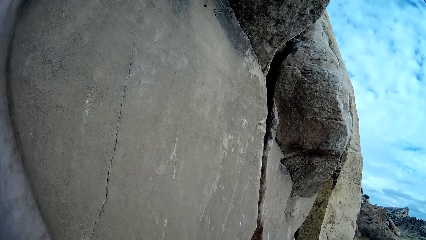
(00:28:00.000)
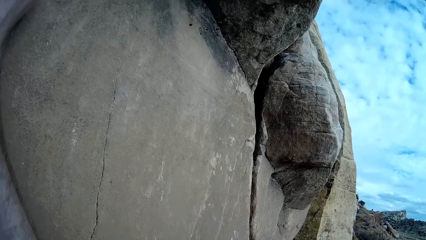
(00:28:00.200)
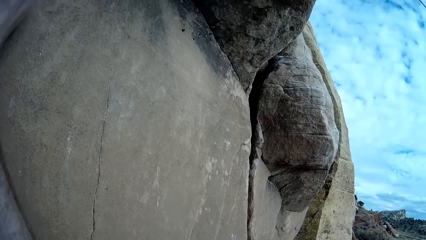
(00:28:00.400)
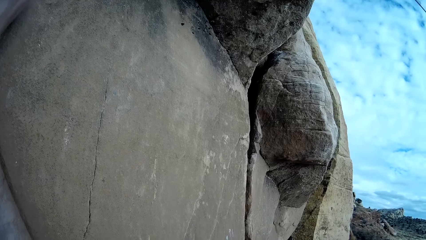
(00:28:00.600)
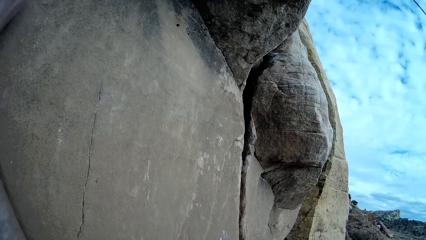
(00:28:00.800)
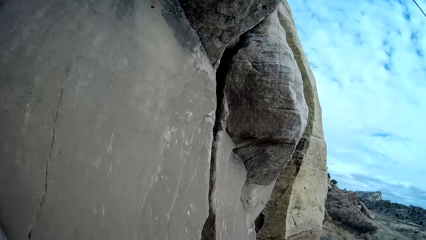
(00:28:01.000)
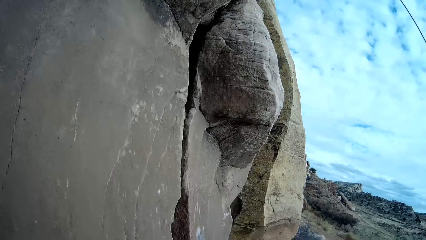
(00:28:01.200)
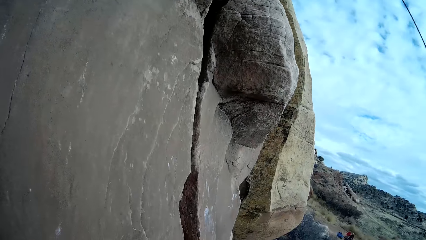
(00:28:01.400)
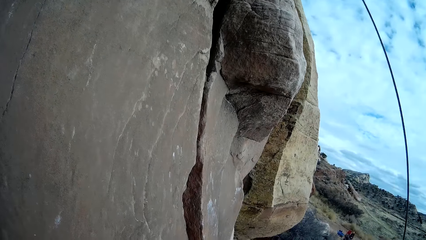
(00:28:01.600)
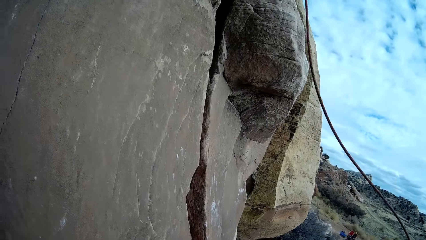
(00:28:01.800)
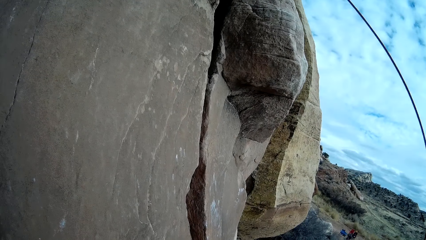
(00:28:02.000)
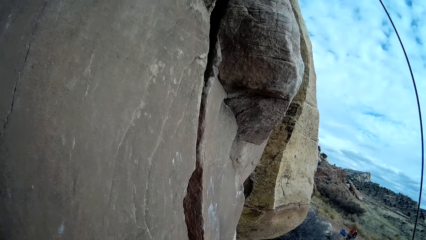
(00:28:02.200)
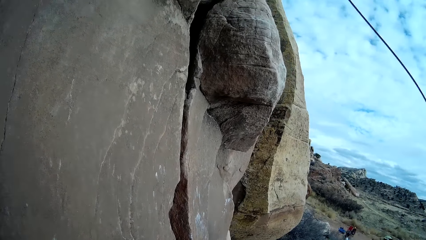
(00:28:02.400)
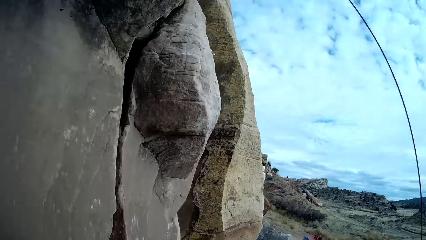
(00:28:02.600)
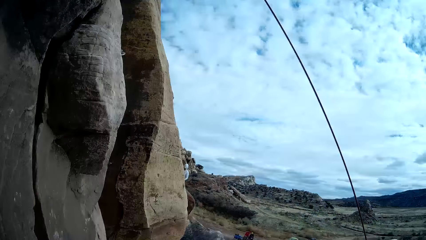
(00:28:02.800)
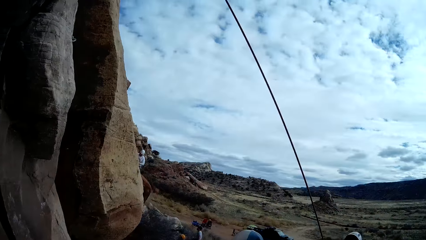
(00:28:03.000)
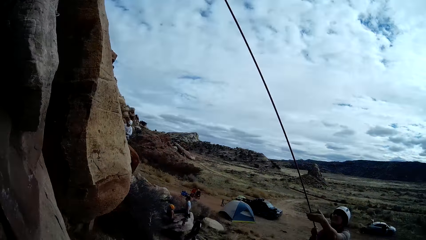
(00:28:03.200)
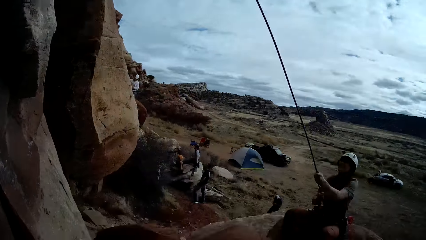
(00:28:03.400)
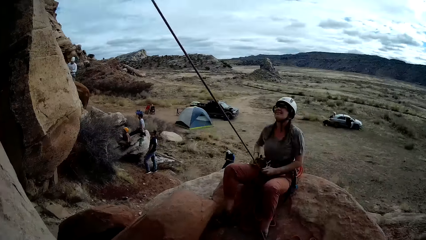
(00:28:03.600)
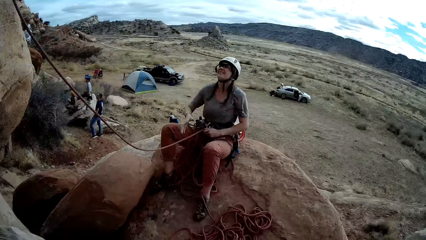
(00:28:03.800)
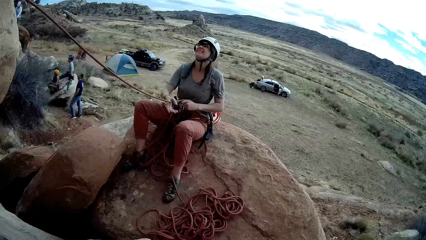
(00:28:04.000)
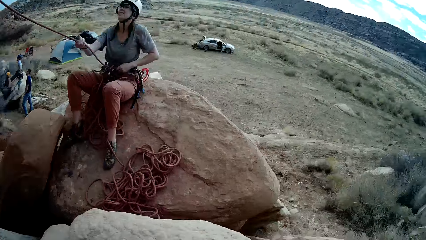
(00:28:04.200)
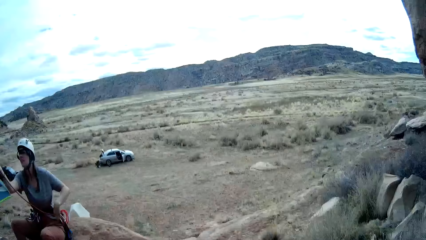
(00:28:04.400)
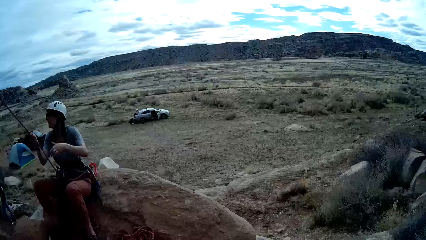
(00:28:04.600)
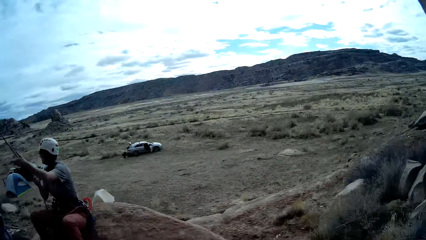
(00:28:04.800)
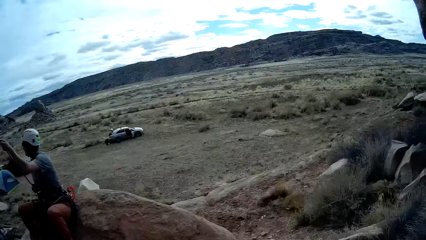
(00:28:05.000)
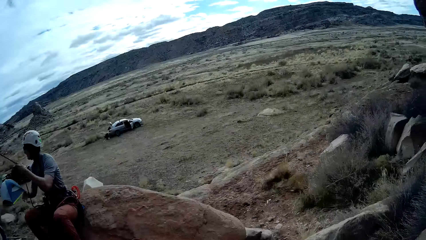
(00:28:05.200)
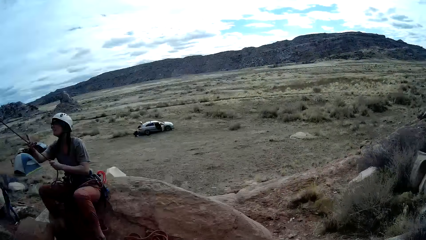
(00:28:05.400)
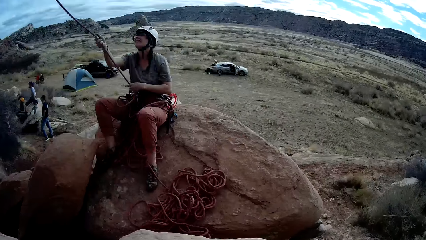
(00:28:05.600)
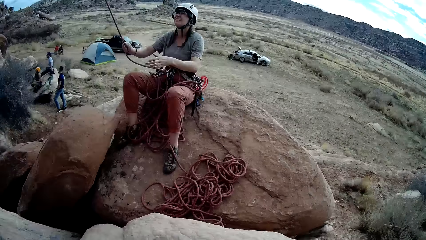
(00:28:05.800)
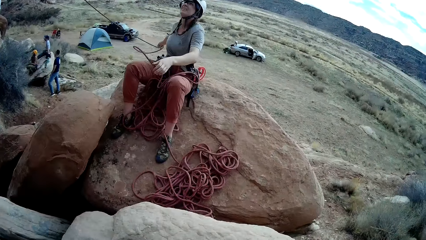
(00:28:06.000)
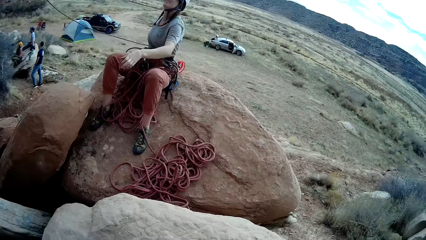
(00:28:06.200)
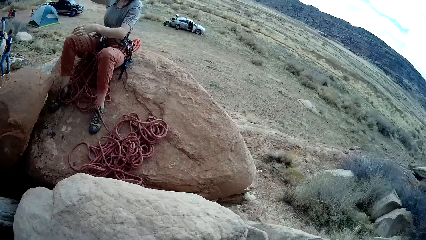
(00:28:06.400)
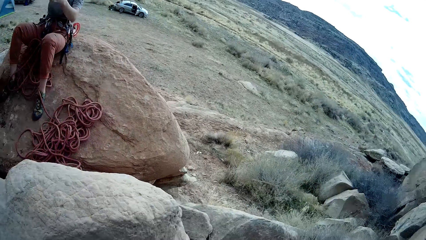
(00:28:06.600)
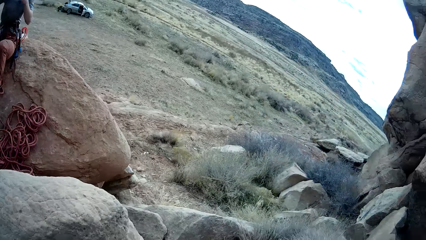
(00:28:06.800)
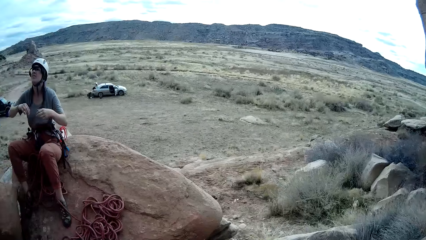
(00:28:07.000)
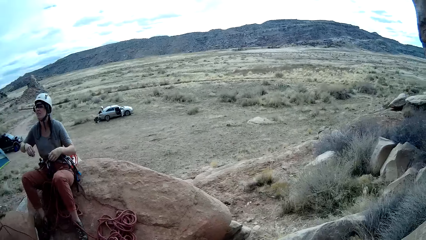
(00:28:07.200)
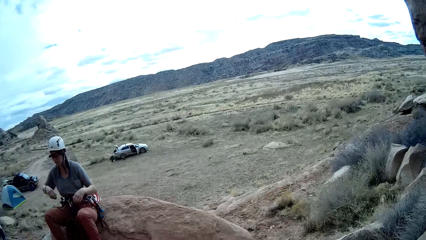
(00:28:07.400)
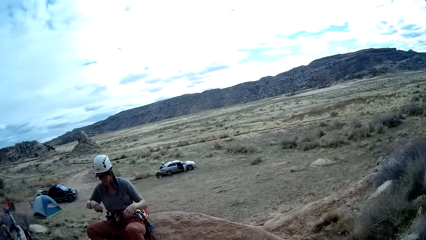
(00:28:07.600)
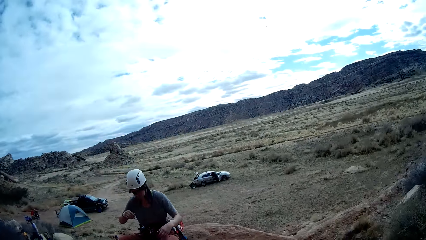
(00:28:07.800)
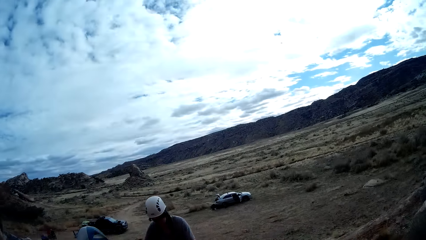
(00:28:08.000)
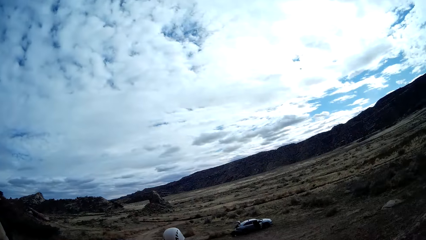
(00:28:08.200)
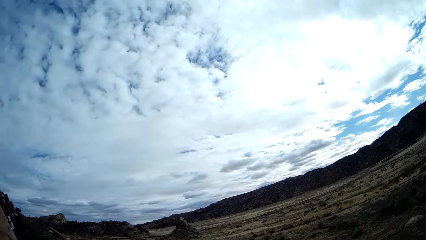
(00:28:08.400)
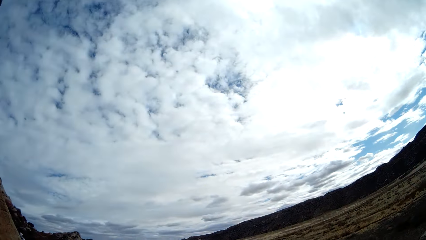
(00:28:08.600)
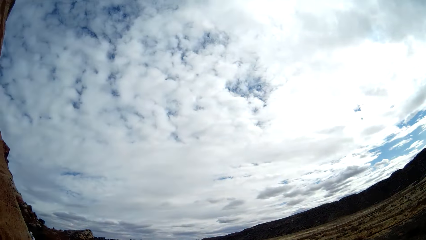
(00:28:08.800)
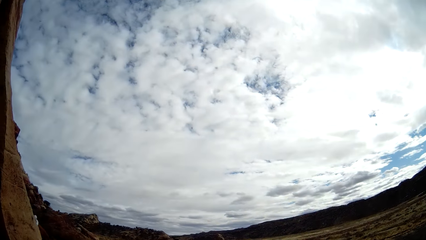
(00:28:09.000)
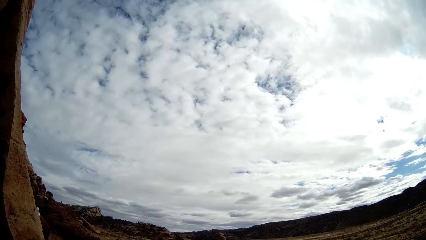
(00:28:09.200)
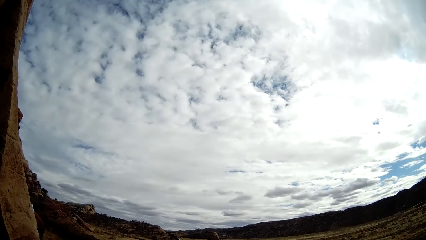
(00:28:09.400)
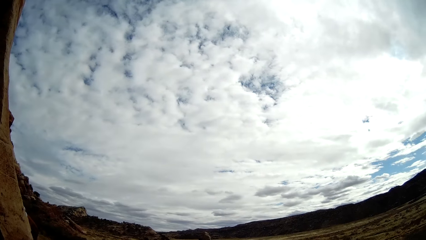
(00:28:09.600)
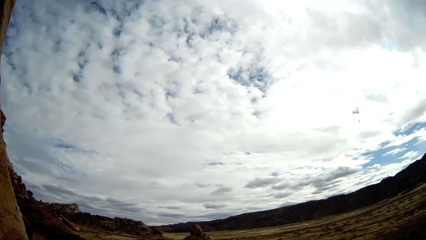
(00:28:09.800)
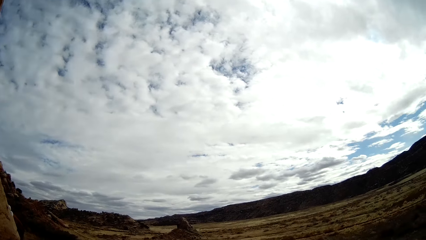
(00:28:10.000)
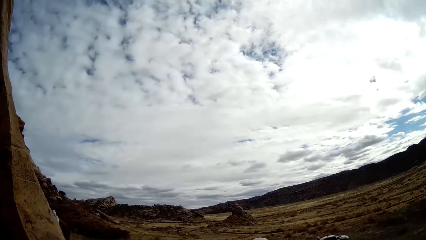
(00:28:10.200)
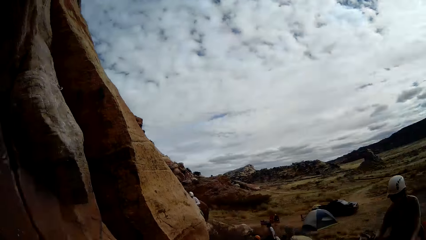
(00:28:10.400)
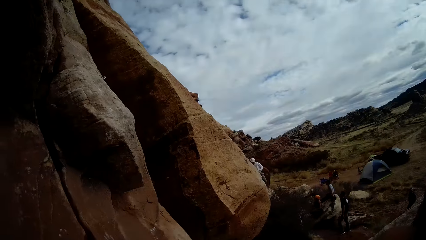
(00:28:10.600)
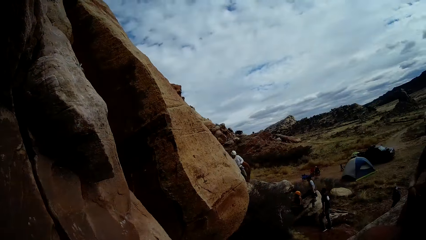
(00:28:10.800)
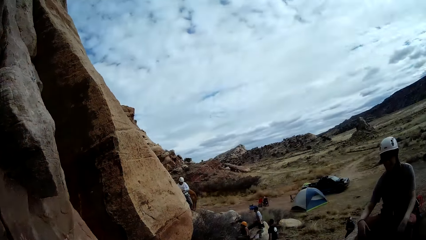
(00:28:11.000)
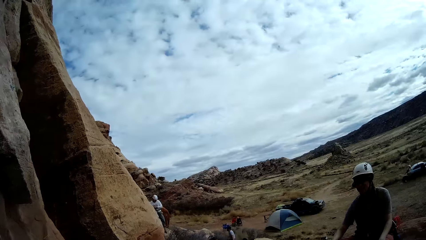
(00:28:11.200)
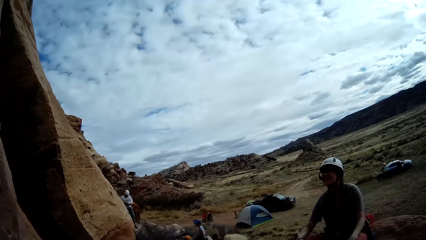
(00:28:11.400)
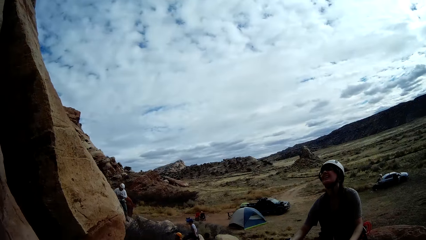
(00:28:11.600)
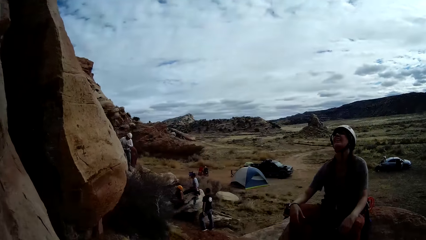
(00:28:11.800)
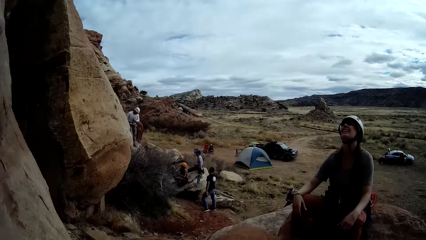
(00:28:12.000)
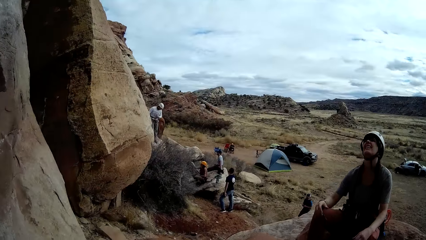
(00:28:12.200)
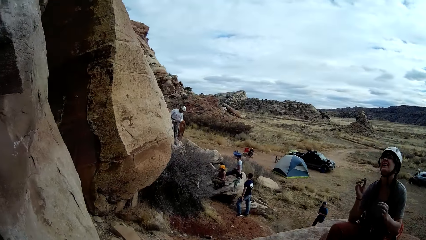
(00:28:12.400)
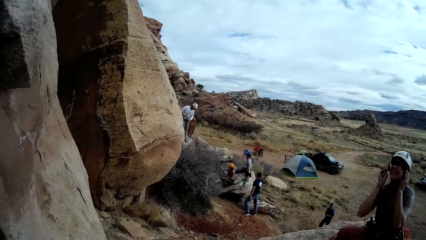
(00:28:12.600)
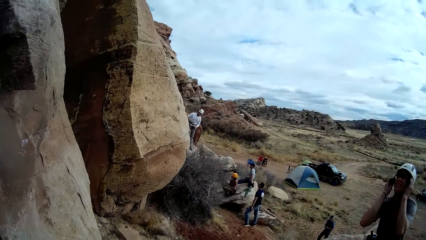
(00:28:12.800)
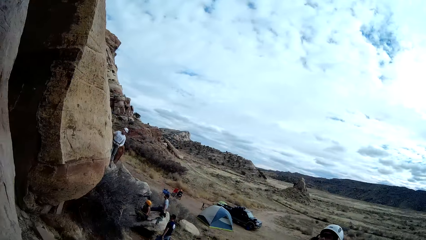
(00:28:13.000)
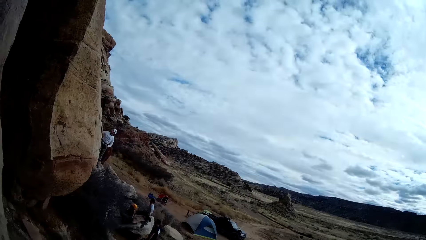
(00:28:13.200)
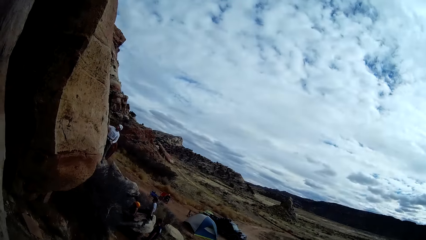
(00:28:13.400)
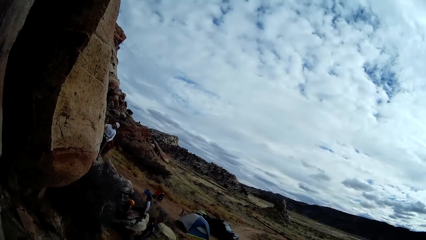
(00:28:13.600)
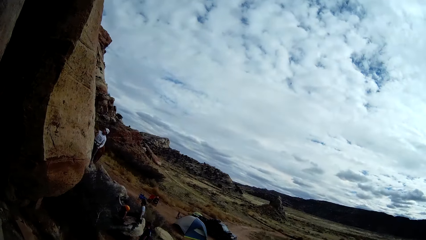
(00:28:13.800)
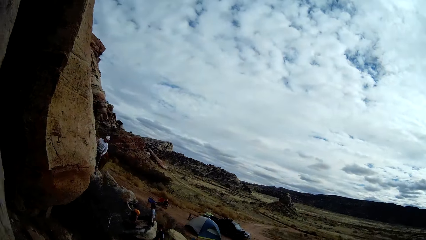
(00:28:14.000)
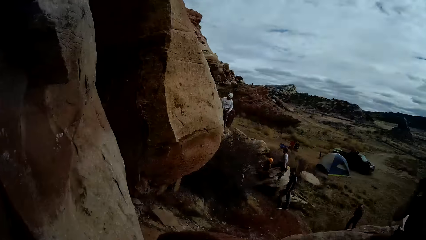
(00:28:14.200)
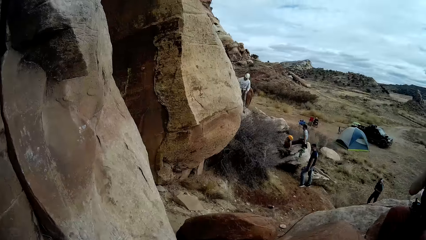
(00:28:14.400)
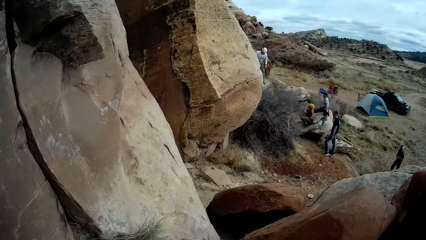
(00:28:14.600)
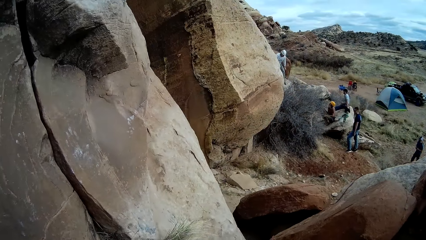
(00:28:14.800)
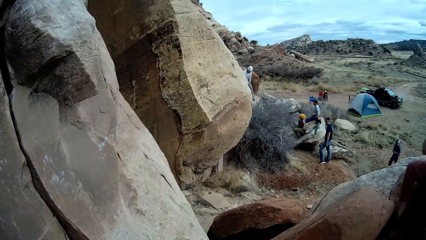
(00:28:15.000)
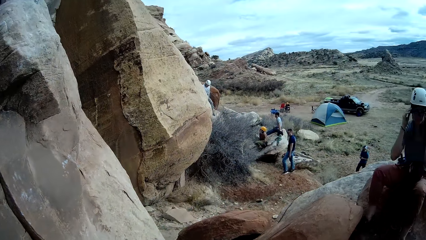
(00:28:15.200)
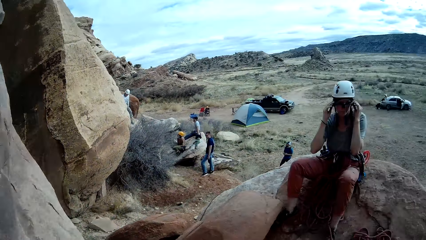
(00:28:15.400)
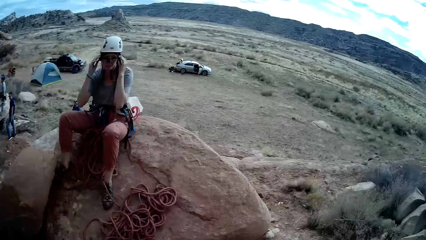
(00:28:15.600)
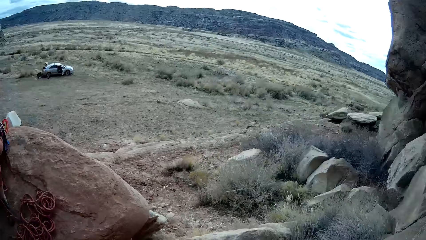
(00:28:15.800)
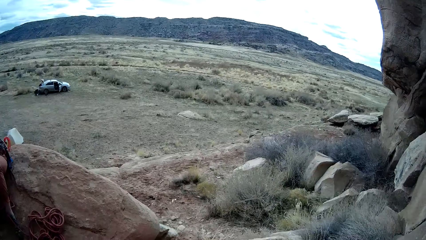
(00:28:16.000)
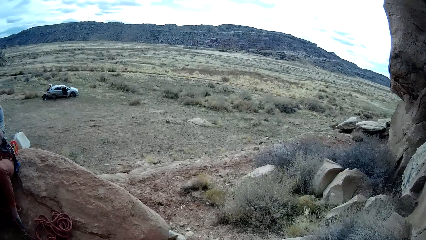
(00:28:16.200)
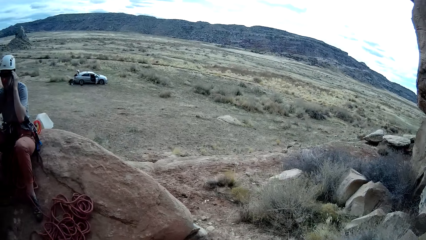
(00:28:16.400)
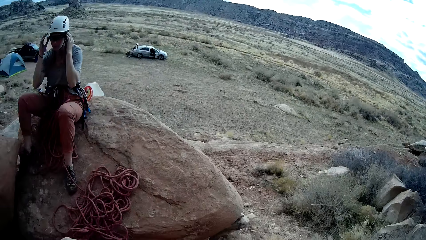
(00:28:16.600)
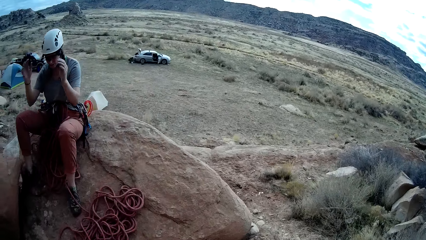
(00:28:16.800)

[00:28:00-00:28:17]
The camera wearer turns around. A lady pulls a rope. The camera wearer looks around. The lady drops the rope. The lady fixes the helmet.
